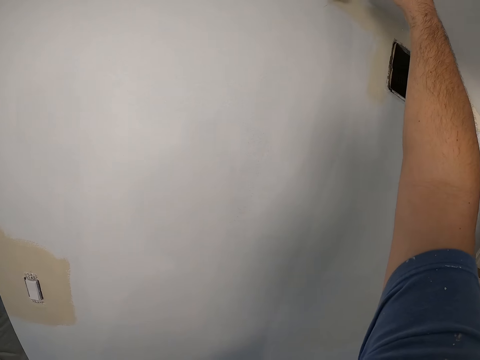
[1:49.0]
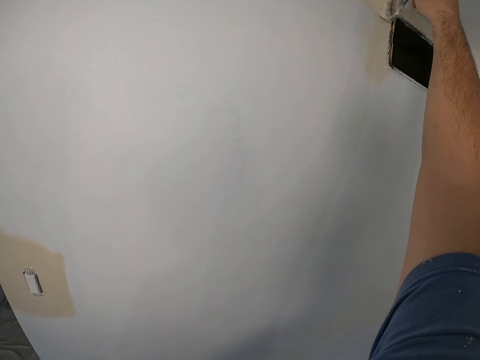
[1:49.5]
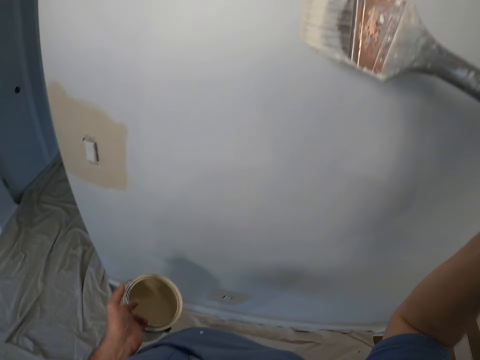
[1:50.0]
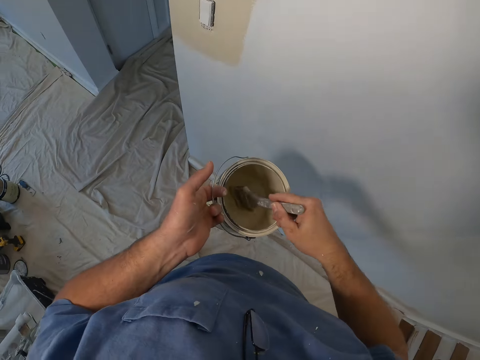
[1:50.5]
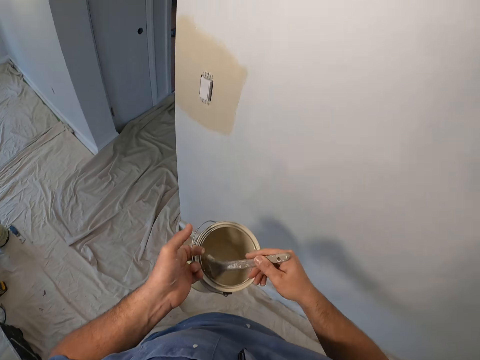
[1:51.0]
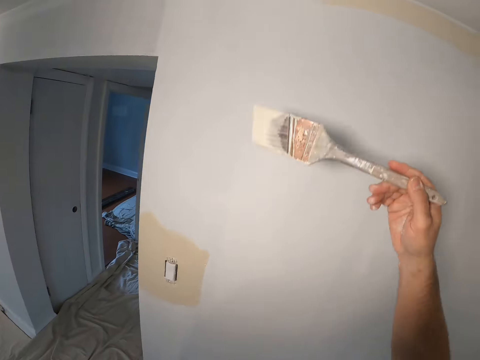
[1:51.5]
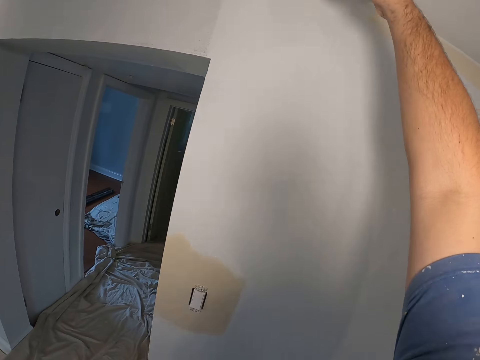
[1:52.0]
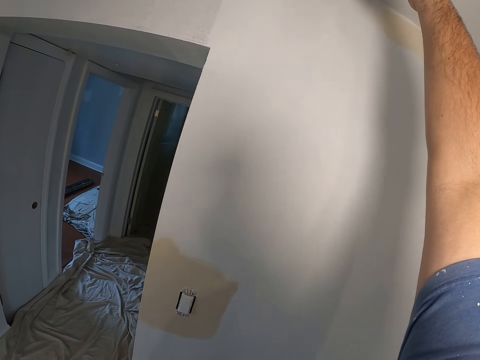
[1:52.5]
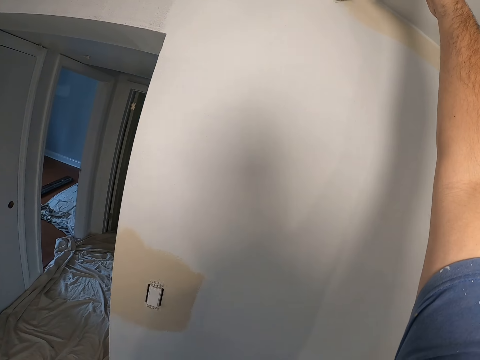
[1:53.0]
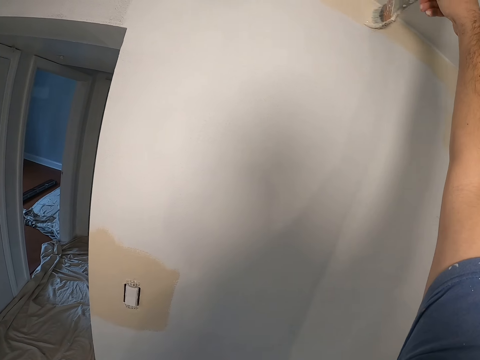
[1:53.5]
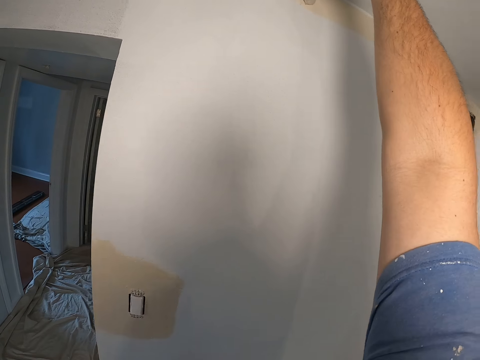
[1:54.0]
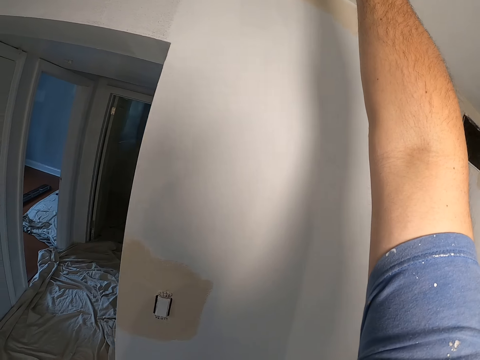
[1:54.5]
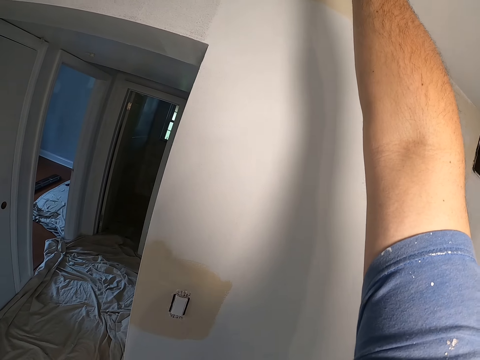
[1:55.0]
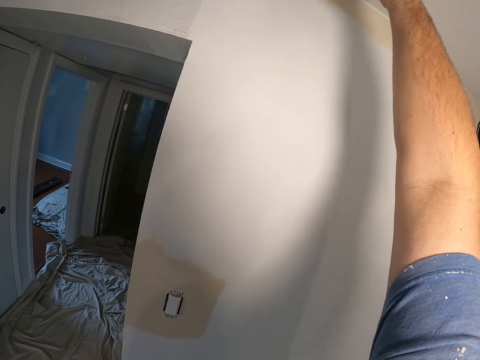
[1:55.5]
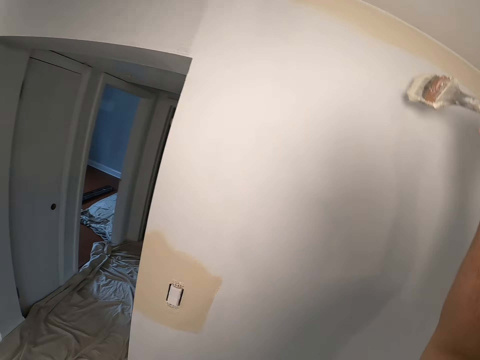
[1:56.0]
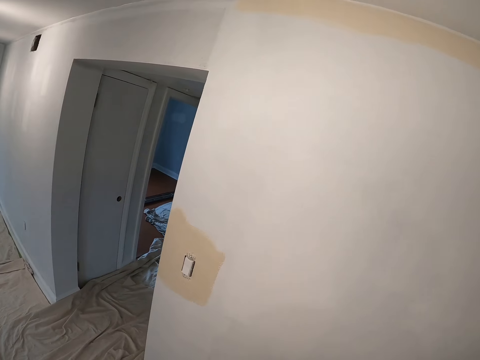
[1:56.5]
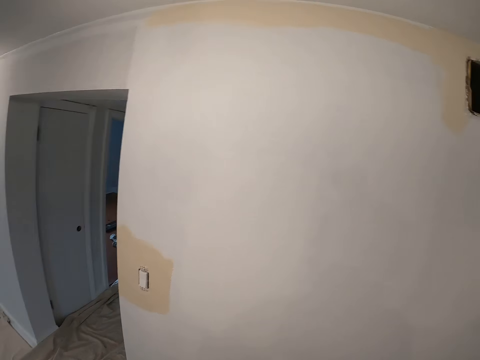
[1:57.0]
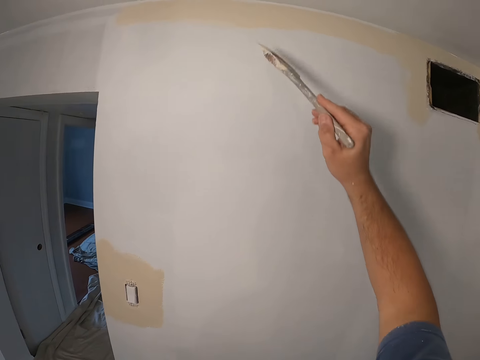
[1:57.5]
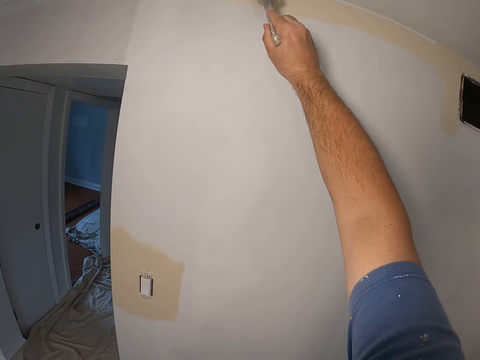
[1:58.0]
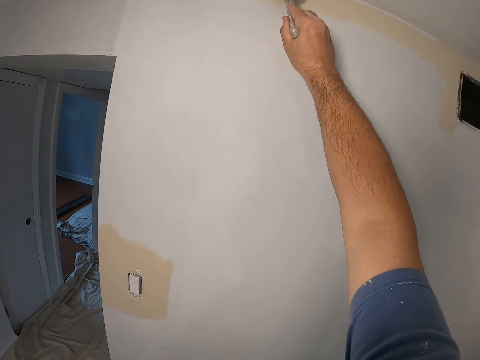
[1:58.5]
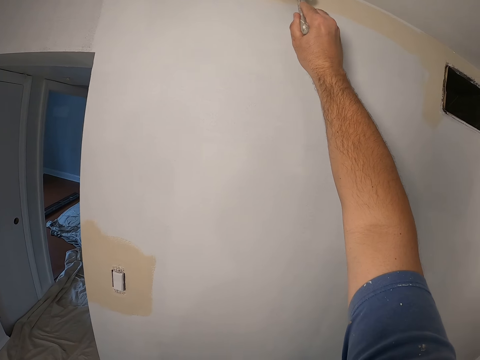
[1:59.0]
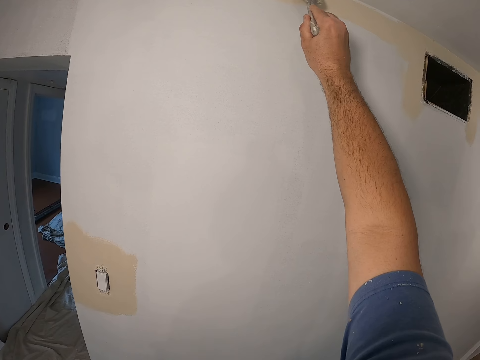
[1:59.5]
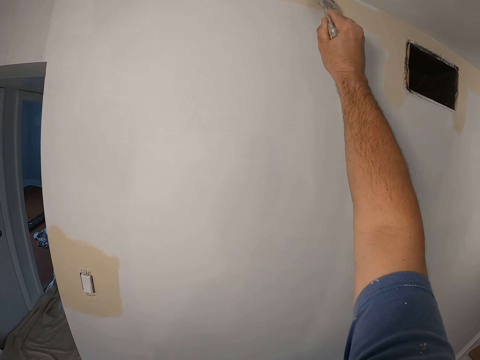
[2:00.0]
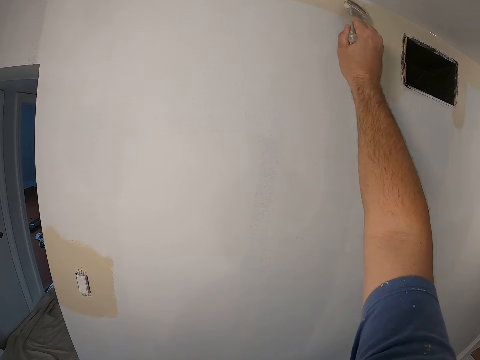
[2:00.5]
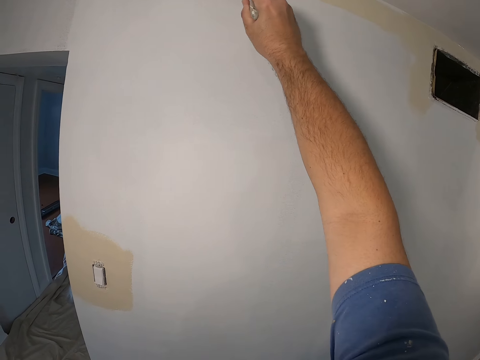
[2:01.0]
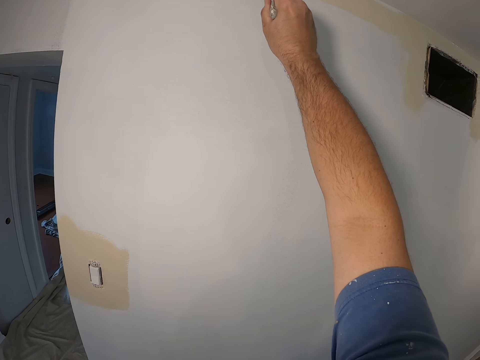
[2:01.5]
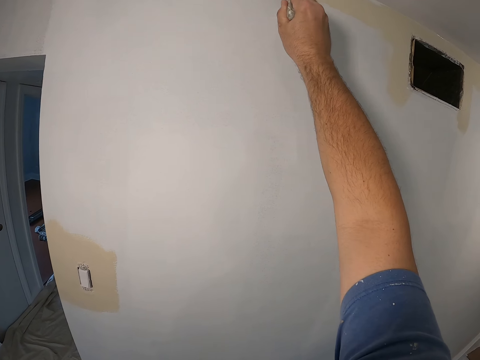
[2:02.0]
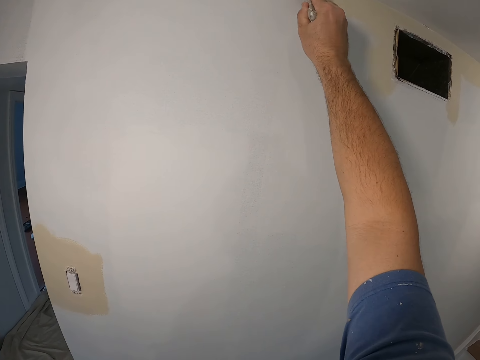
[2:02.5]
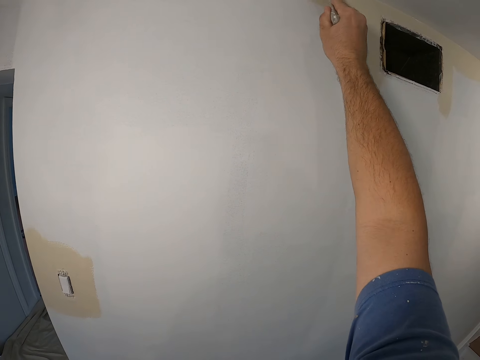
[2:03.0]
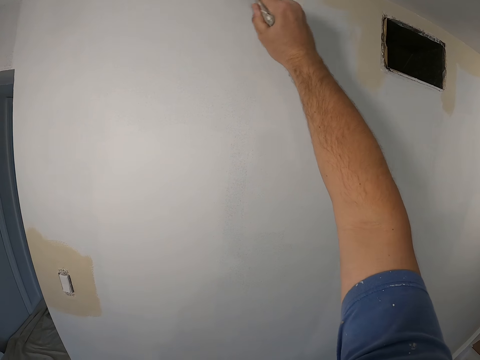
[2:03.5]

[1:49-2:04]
The camera wearer dips paint from the paint can with a paint brush. They paint the edge of the wall with the paint brush. They dip paint from the paint can with the paint brush. They paint the wall with the paint brush.

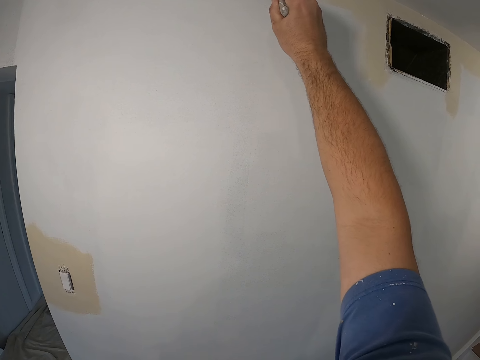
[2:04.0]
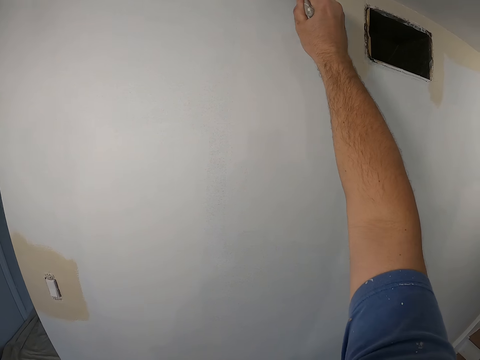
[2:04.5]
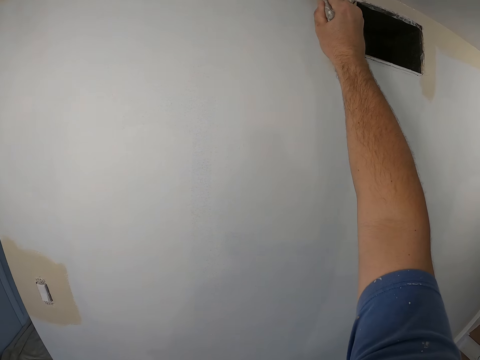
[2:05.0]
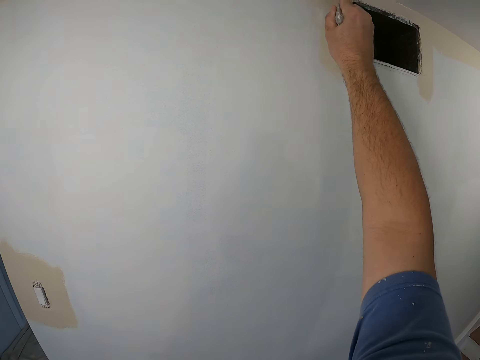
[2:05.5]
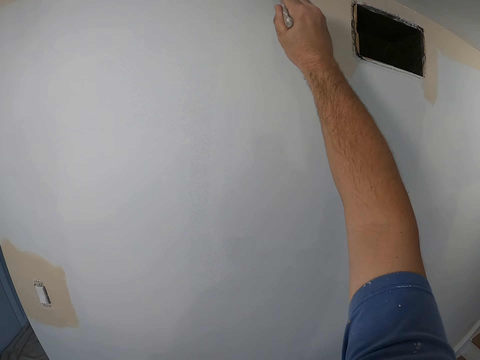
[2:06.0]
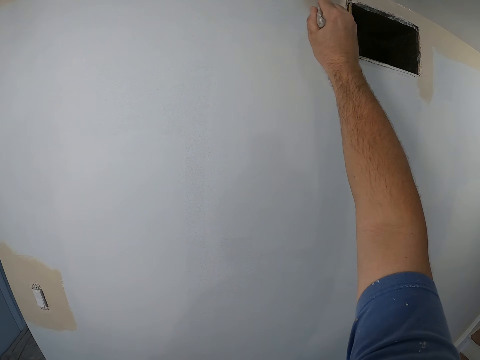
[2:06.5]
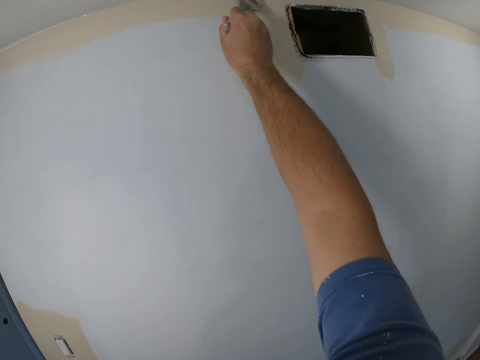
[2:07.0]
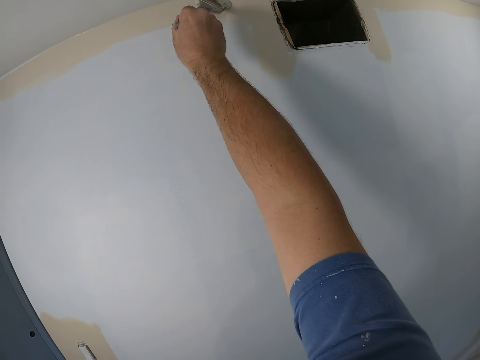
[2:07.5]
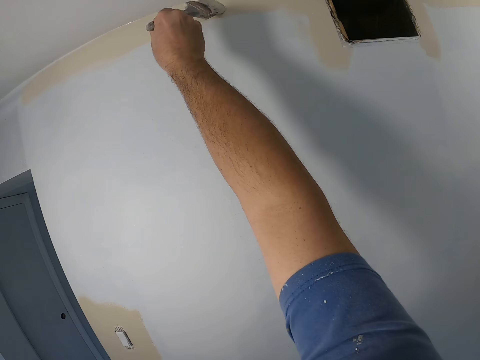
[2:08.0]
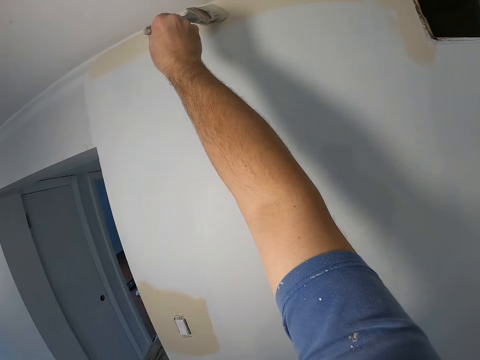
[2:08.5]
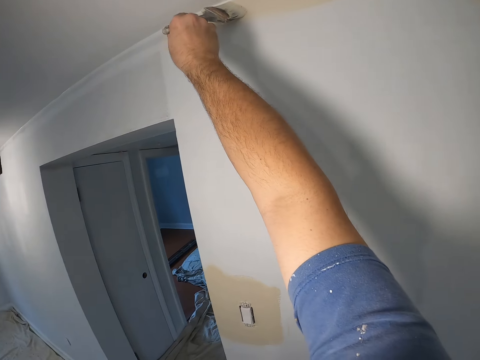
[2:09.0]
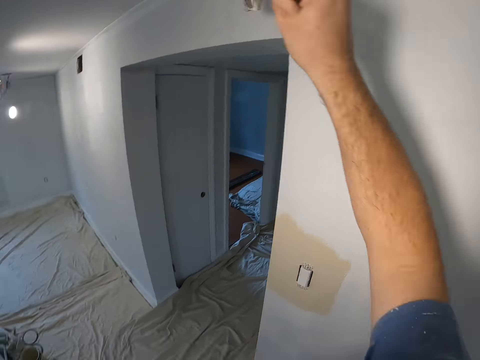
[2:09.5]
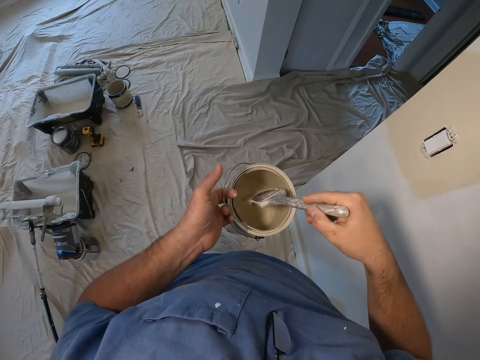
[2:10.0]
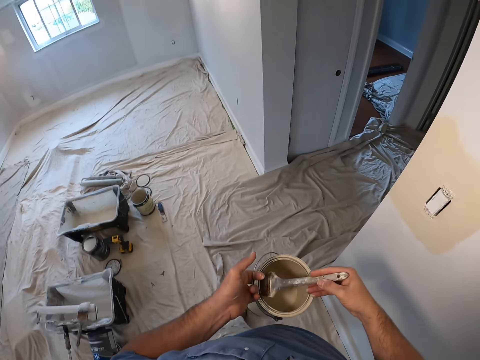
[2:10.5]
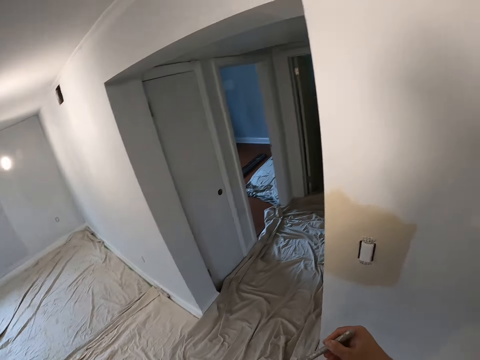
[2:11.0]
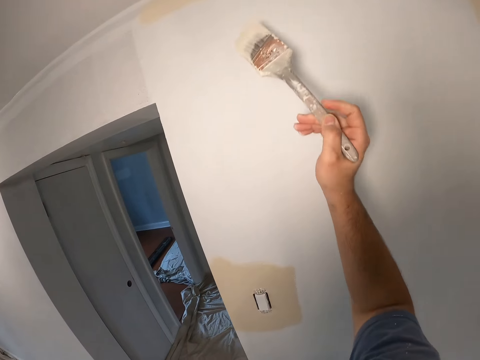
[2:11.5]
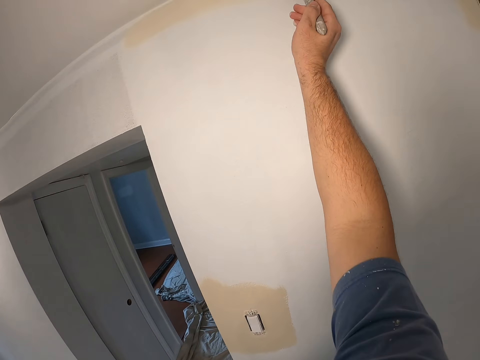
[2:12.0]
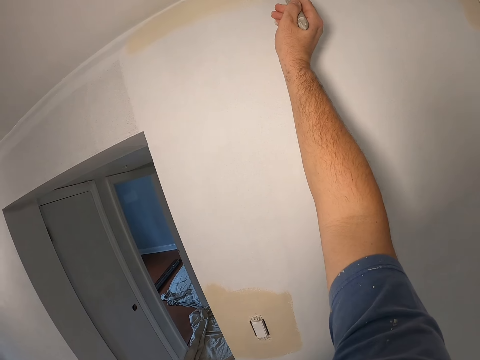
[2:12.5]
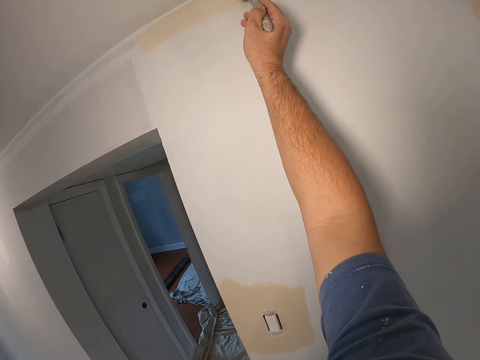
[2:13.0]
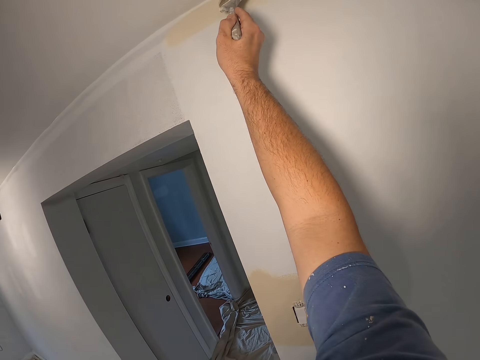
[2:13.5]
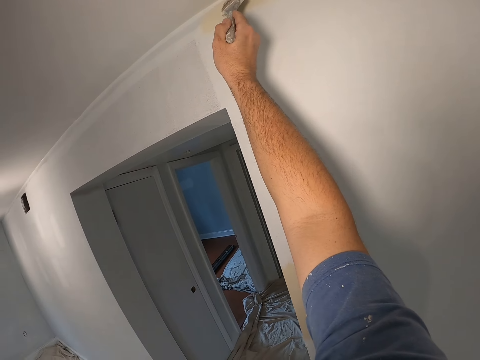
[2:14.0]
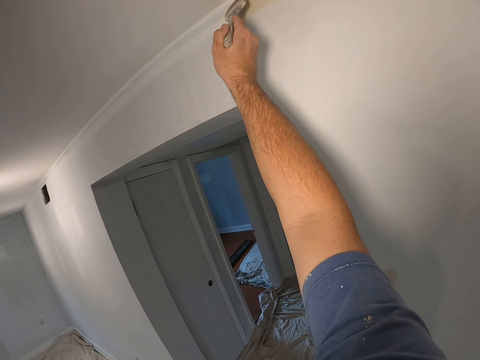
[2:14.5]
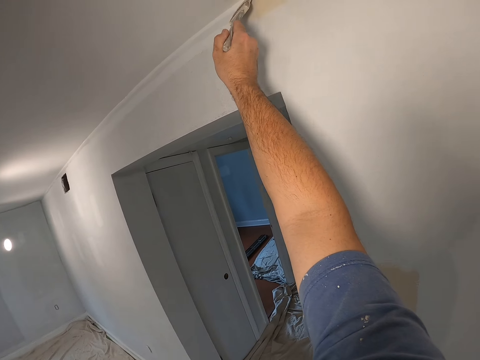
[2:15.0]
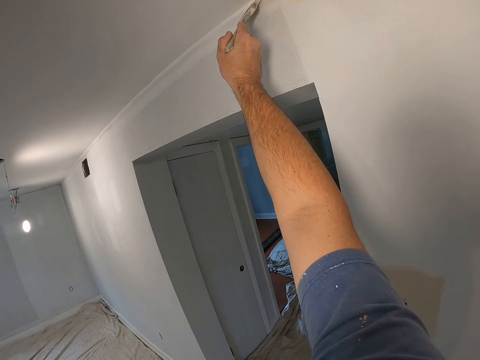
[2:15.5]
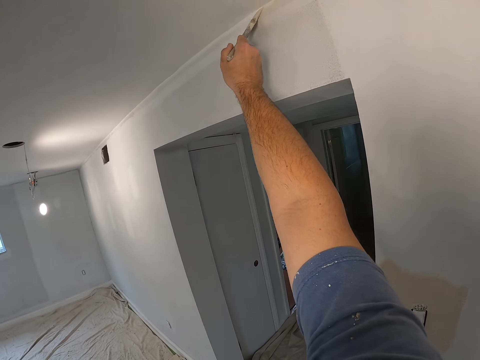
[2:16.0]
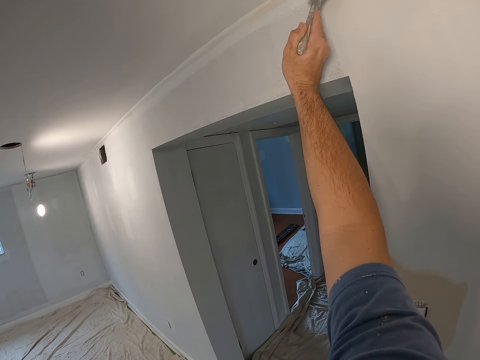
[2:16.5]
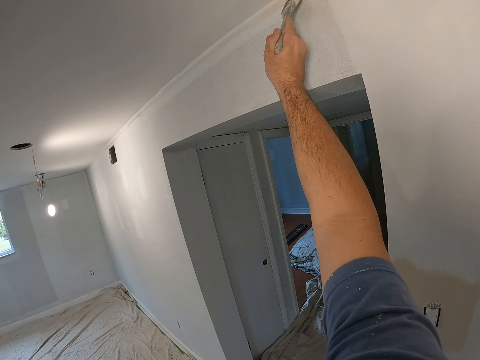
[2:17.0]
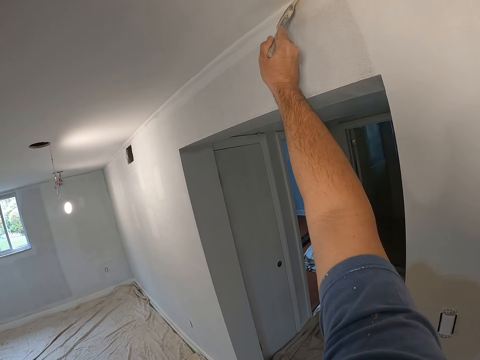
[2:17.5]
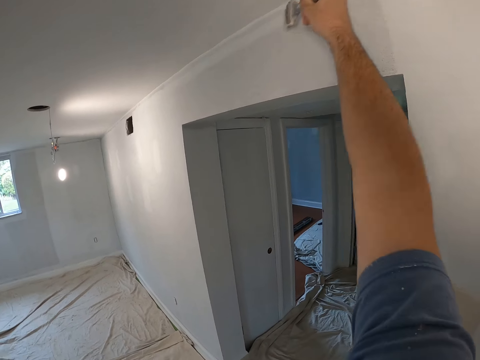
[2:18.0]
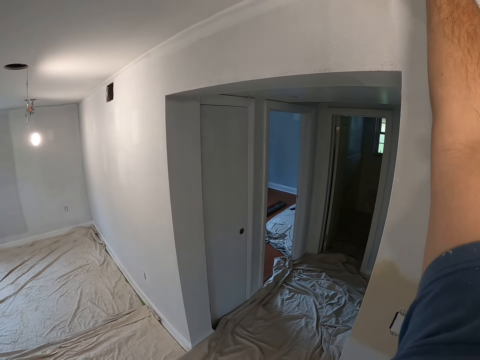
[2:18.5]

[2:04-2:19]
The camera wearer dips paint from the paint can with a paint brush. They paint the edge of the wall with the paint brush.
